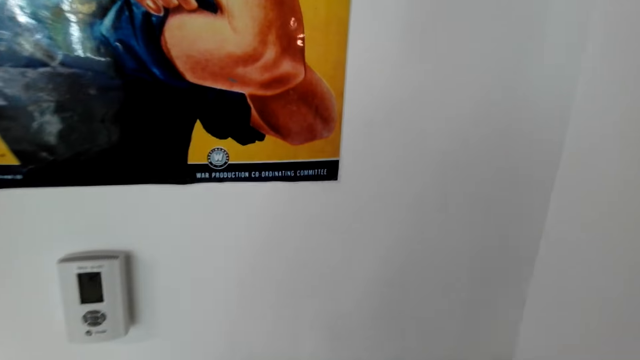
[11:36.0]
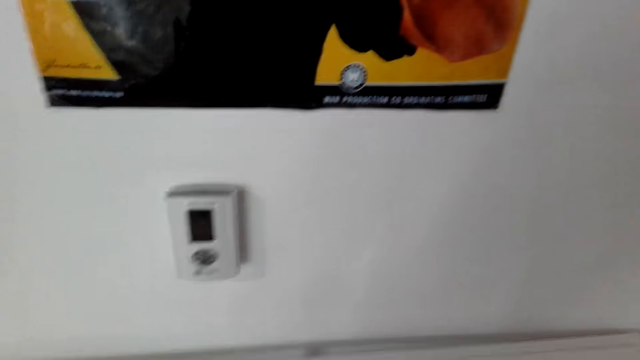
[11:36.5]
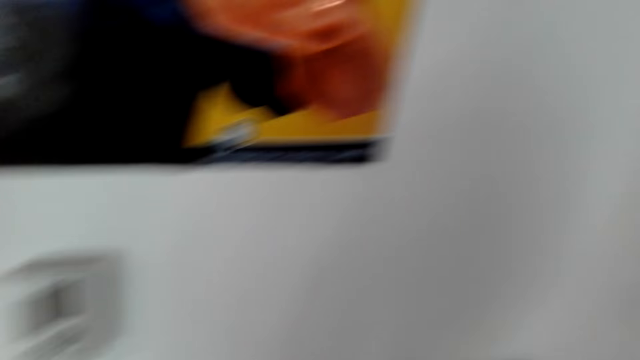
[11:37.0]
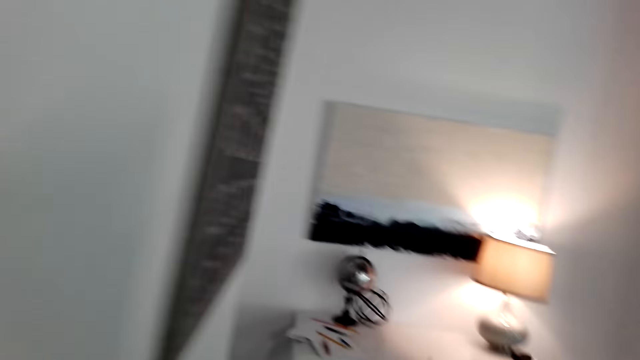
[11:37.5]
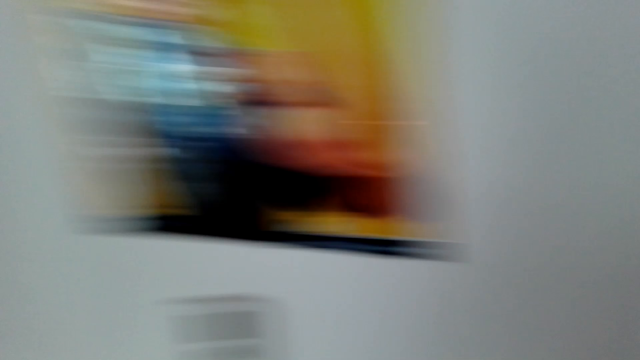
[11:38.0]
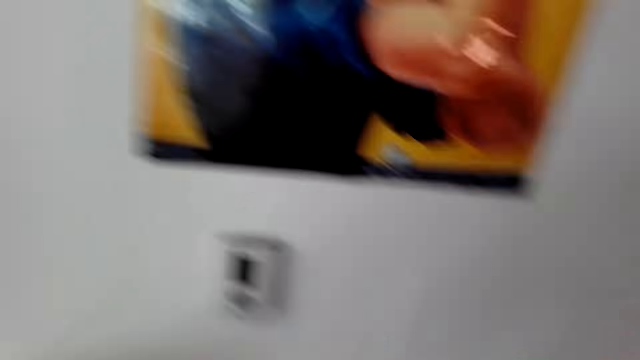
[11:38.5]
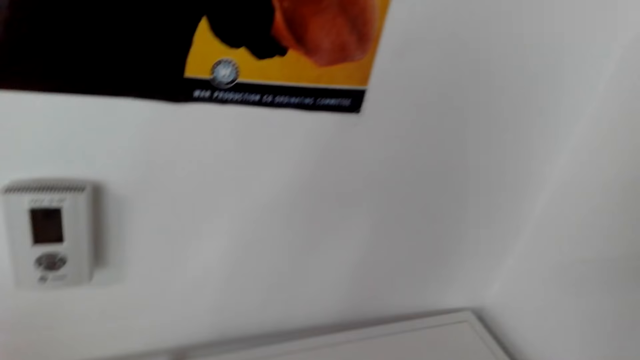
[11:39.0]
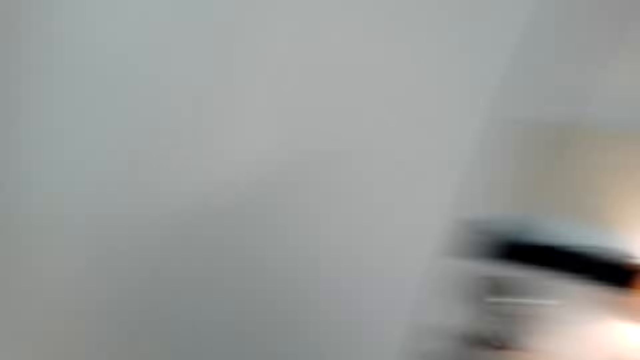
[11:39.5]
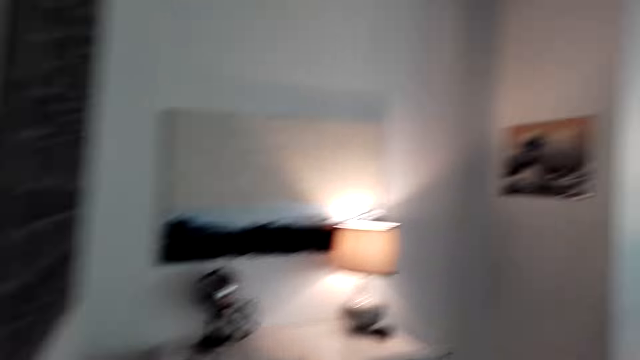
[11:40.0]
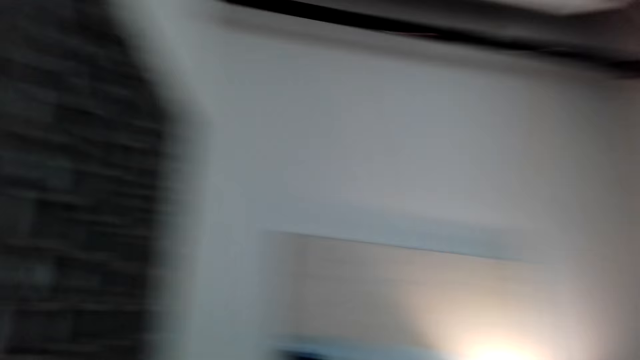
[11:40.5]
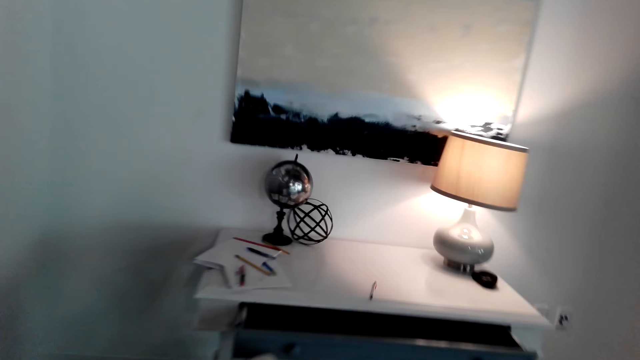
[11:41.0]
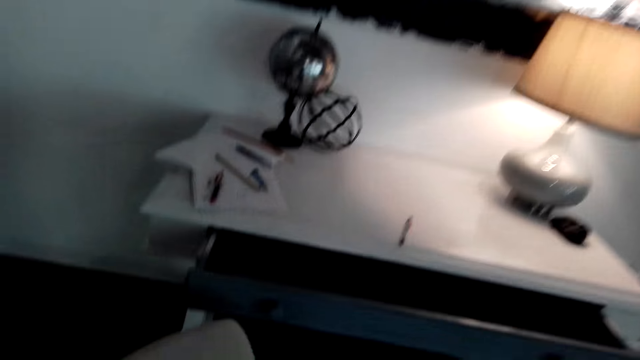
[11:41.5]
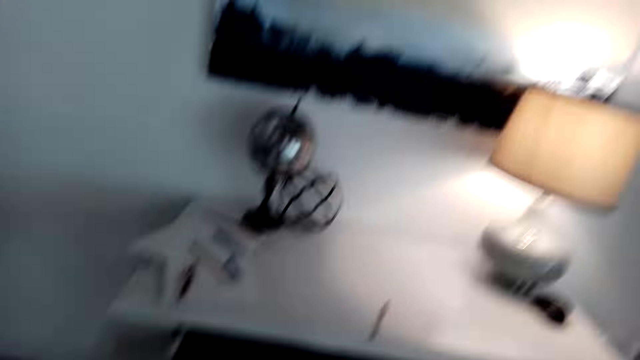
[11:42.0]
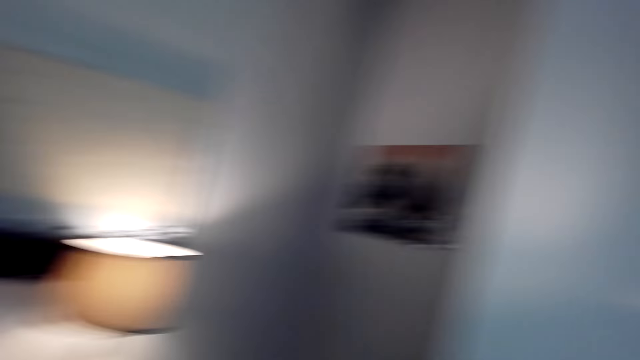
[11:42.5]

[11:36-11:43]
The camera wearer walks around the house.

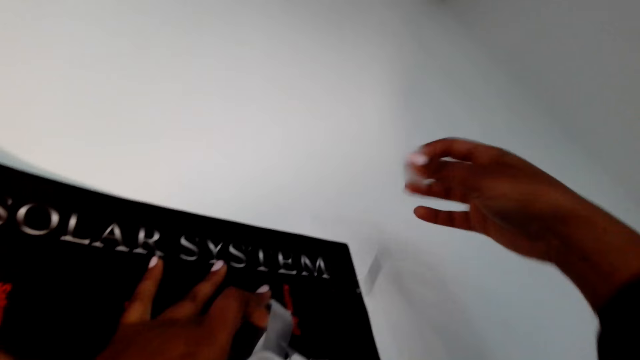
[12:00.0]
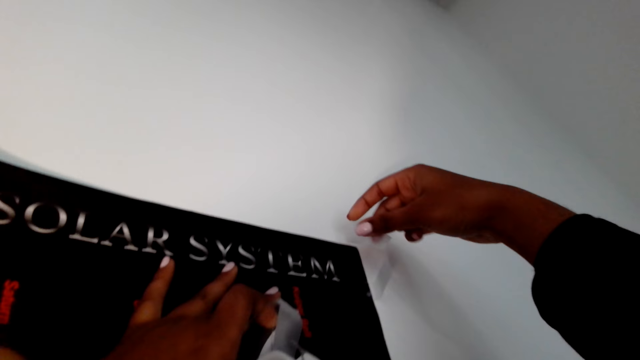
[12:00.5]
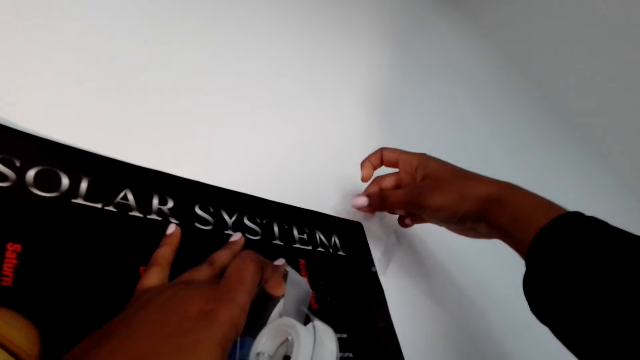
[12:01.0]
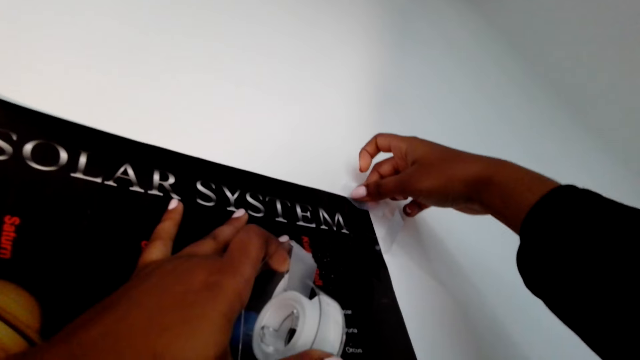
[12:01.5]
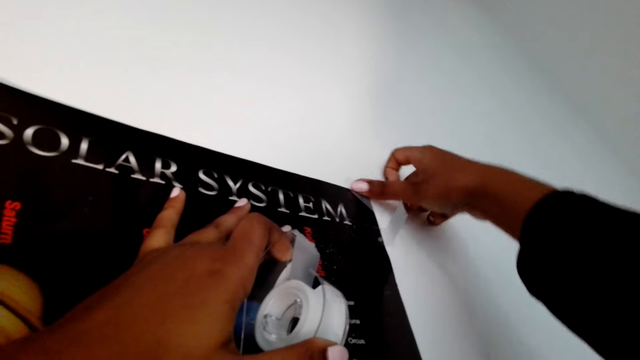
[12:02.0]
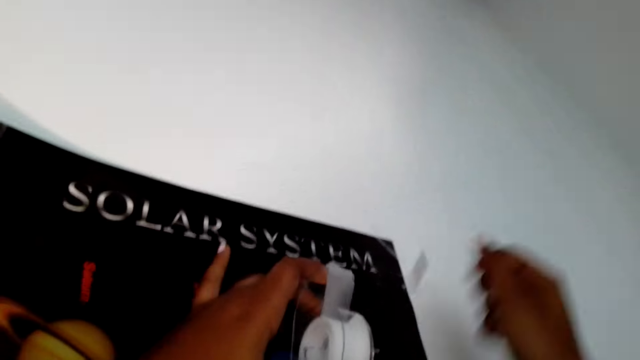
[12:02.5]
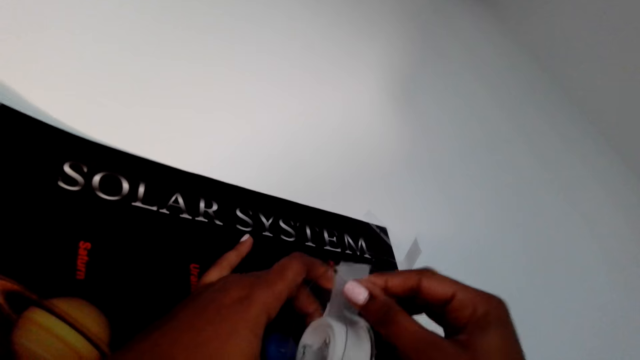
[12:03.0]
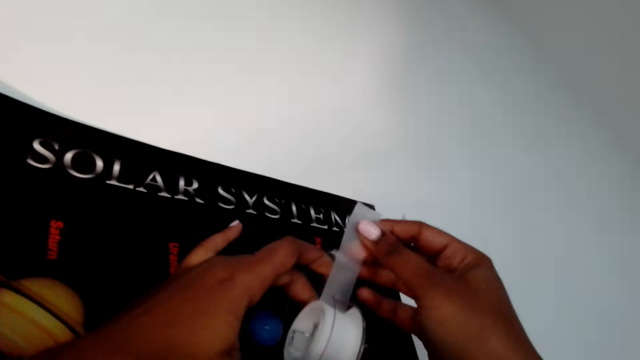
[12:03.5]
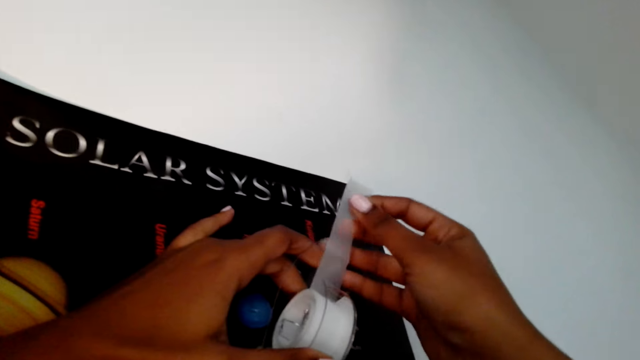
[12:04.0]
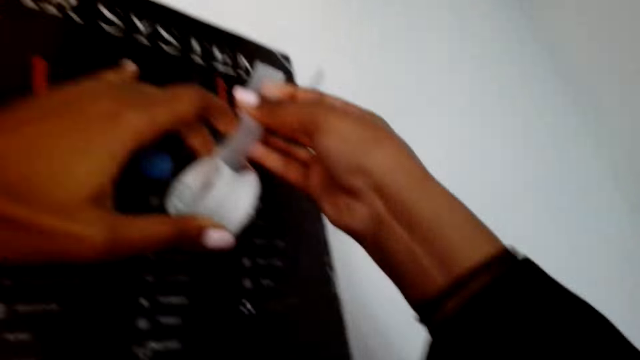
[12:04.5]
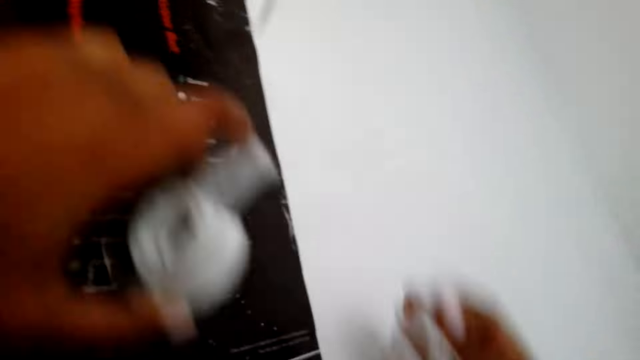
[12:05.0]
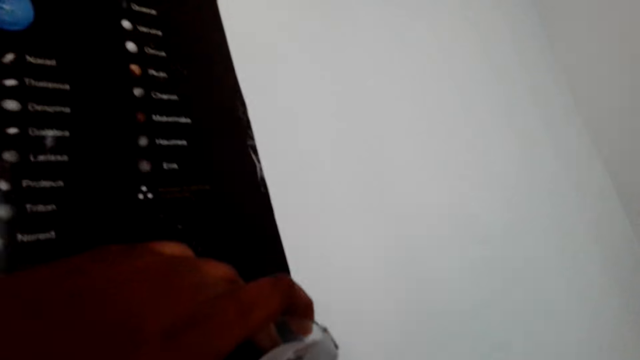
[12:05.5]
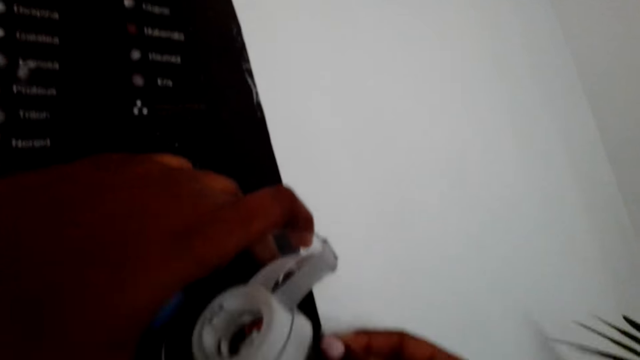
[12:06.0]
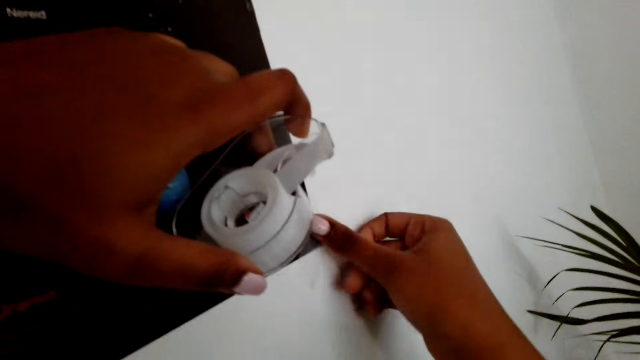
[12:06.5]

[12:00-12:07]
The camera wearer attaches a poster against the wall with a tape.

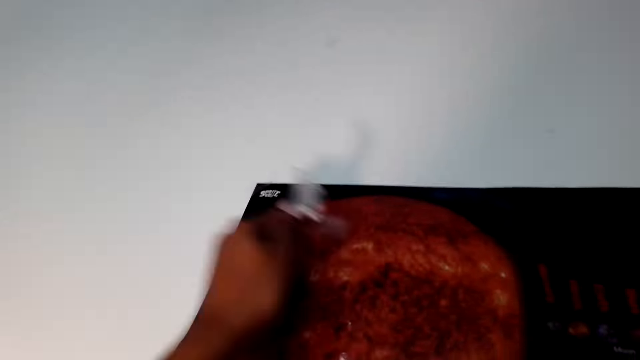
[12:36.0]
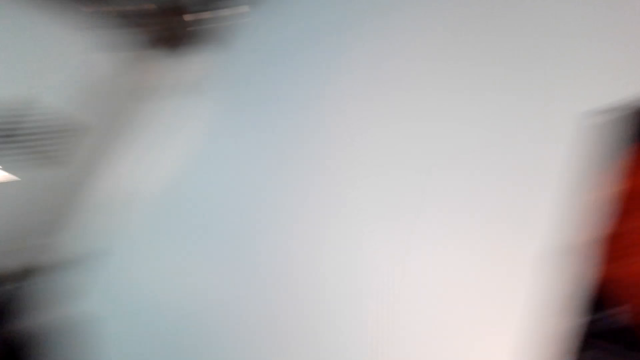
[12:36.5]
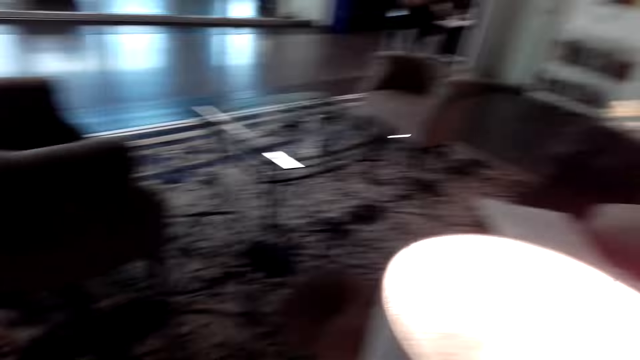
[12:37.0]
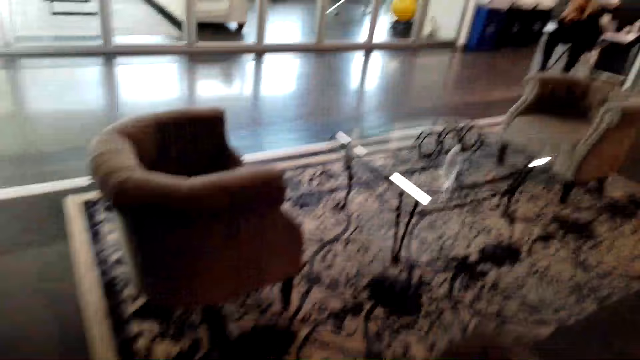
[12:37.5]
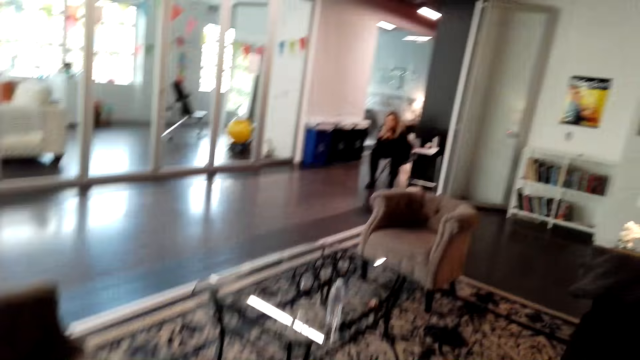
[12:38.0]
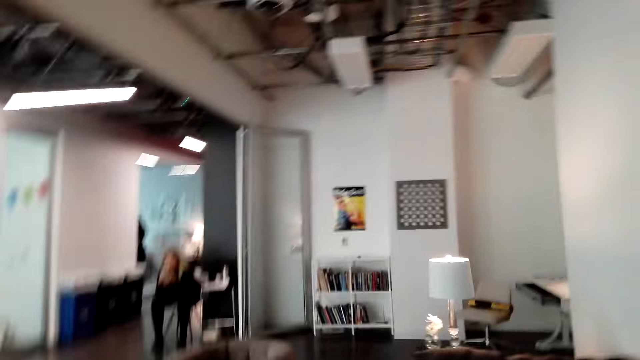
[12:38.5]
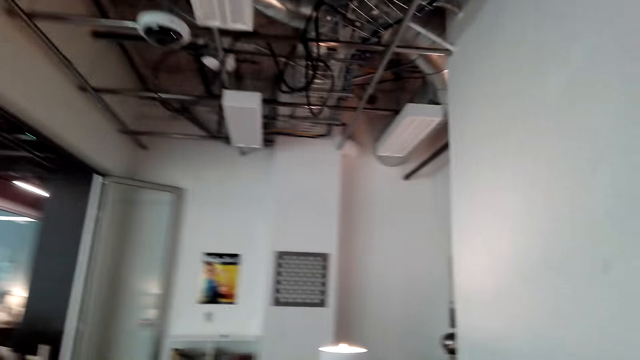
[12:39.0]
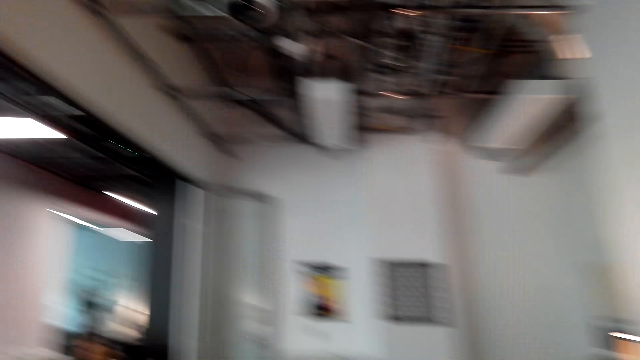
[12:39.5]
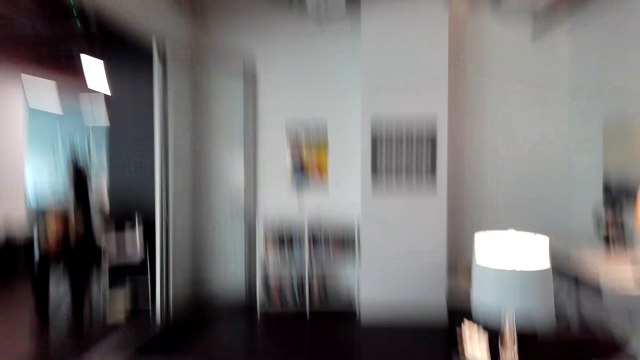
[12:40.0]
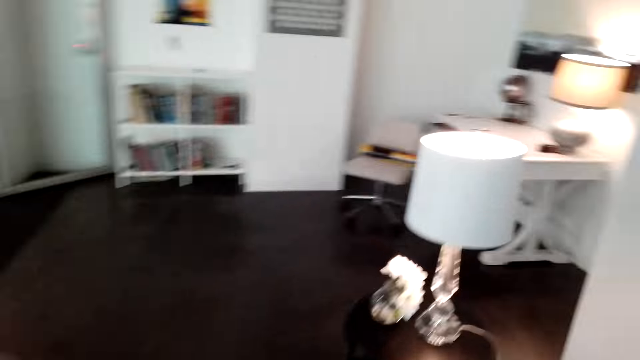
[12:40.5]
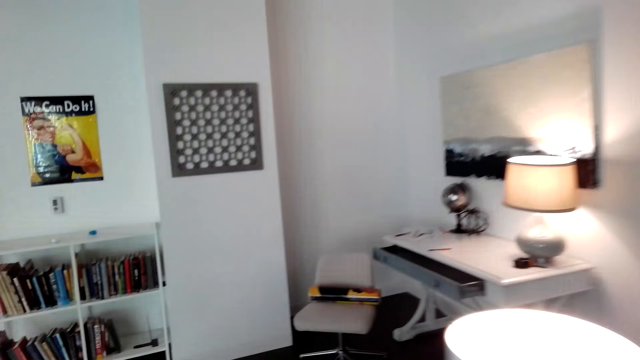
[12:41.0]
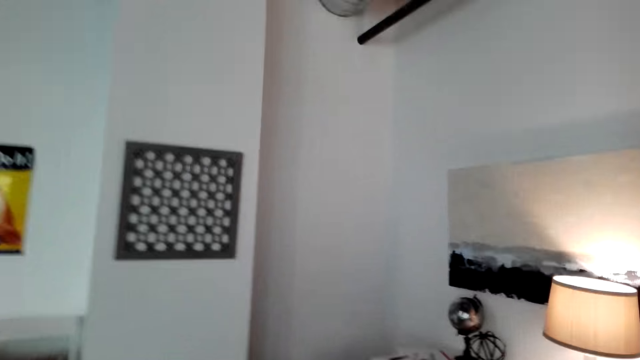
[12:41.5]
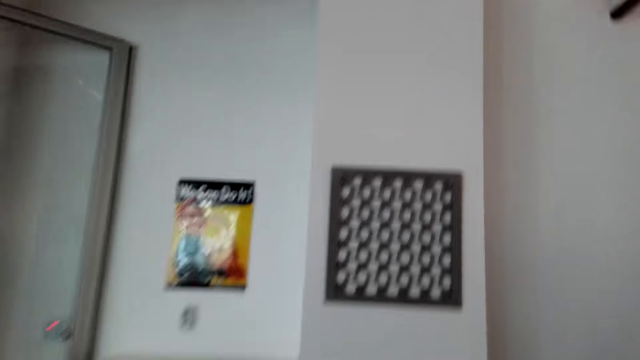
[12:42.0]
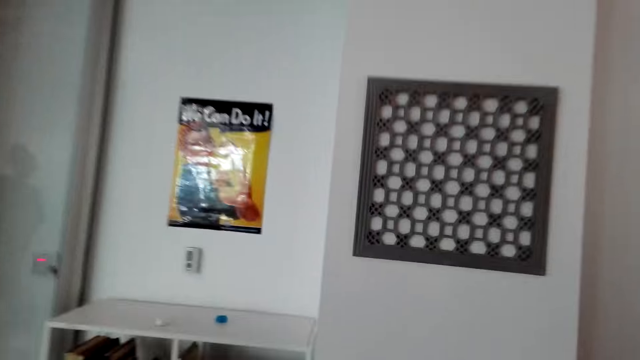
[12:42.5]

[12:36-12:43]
The camera wearer walks around the house.
